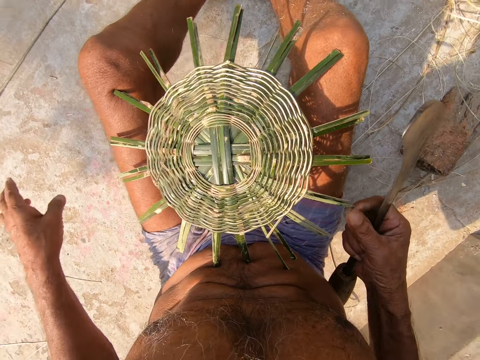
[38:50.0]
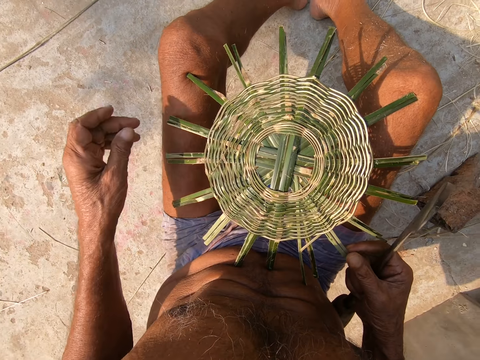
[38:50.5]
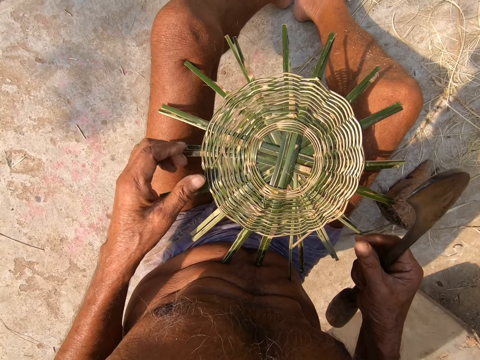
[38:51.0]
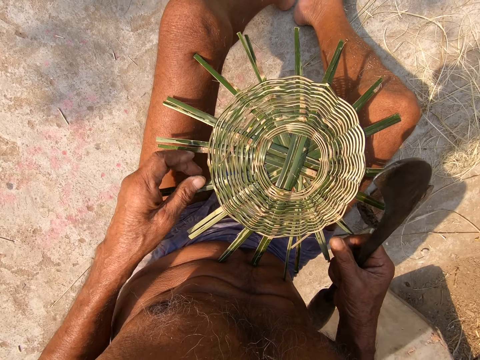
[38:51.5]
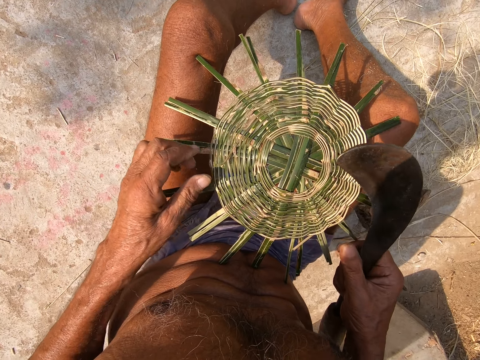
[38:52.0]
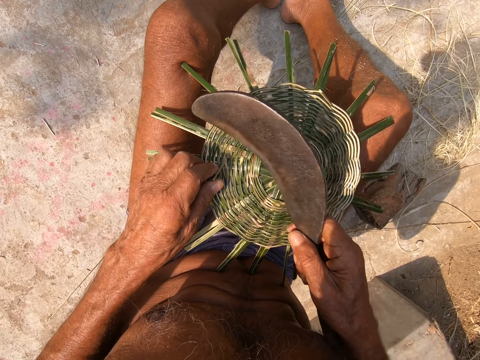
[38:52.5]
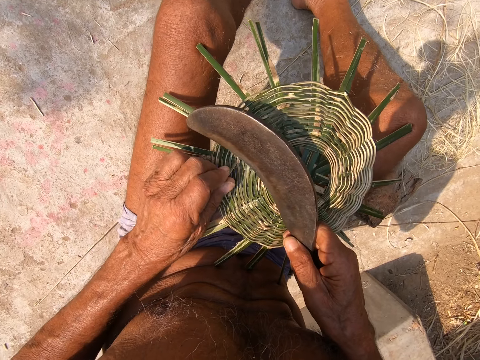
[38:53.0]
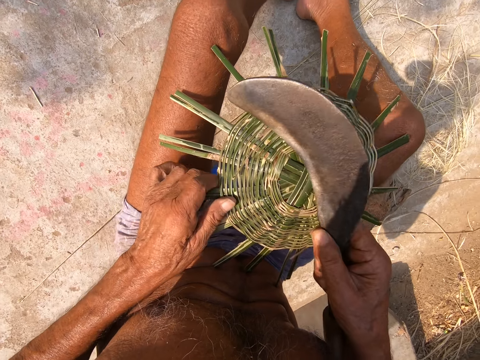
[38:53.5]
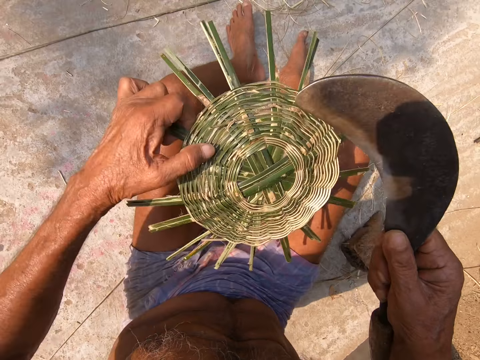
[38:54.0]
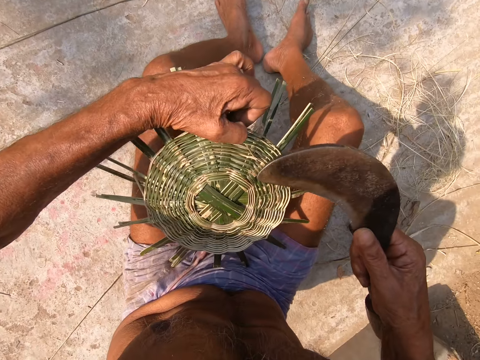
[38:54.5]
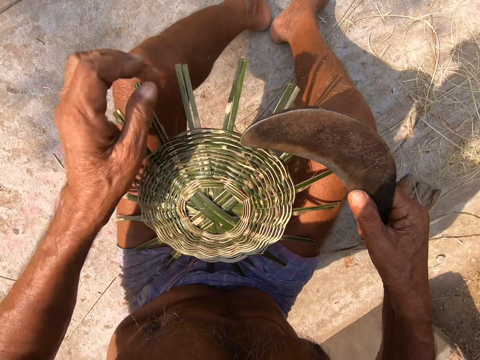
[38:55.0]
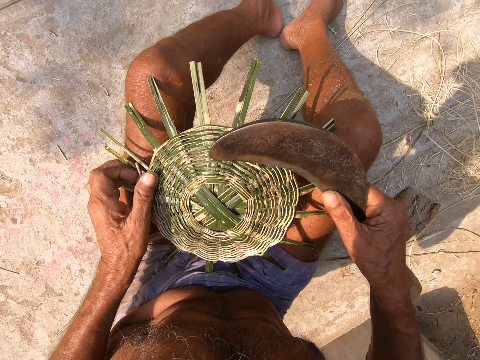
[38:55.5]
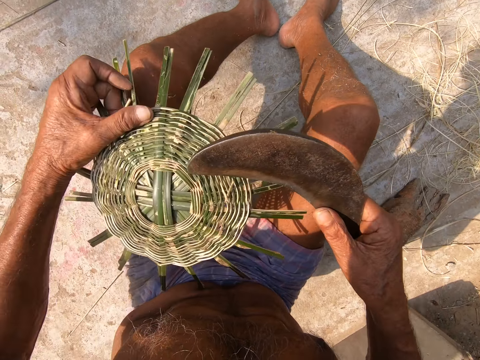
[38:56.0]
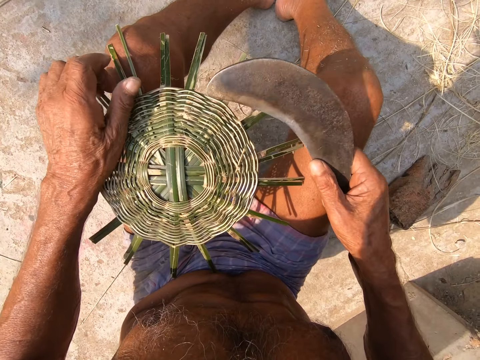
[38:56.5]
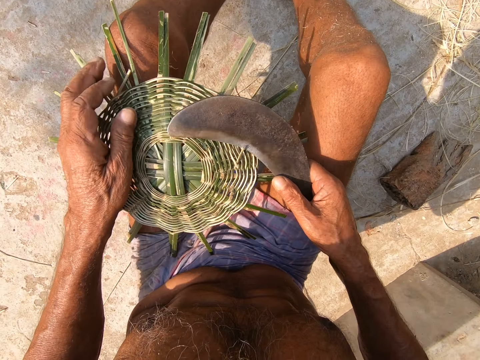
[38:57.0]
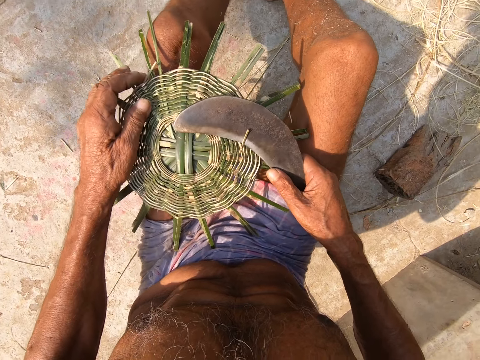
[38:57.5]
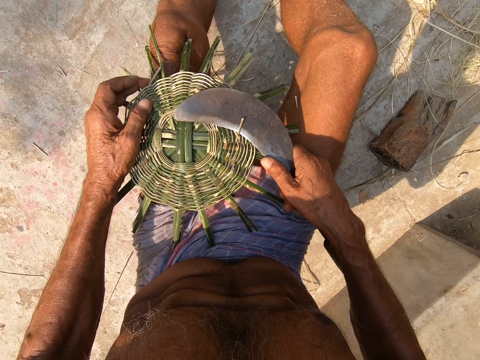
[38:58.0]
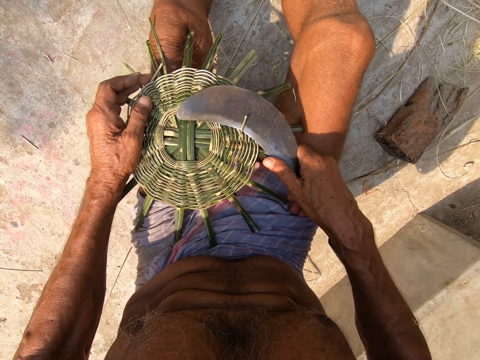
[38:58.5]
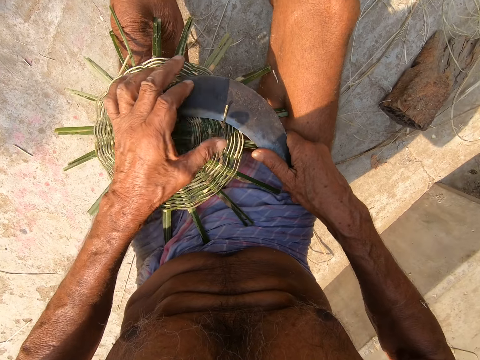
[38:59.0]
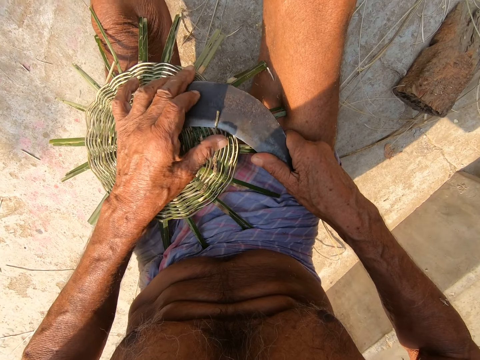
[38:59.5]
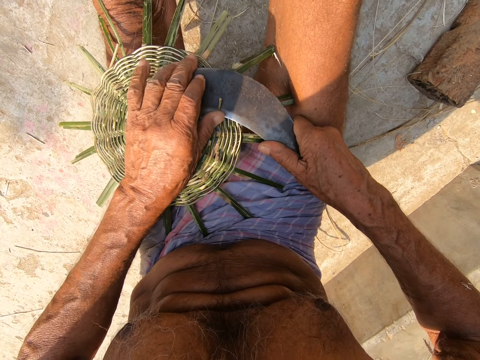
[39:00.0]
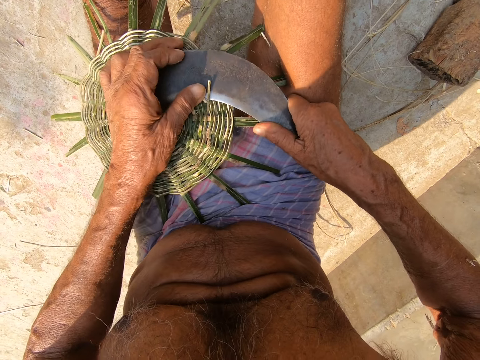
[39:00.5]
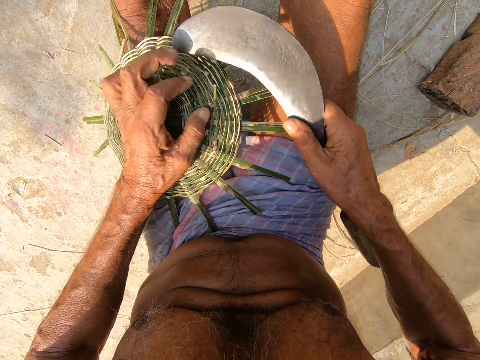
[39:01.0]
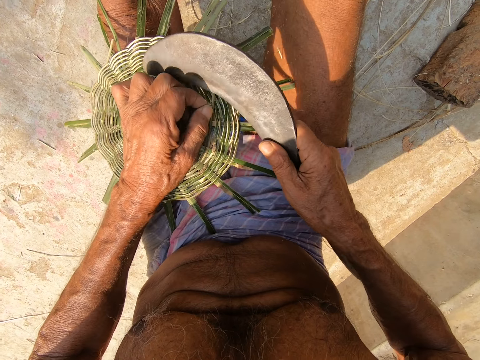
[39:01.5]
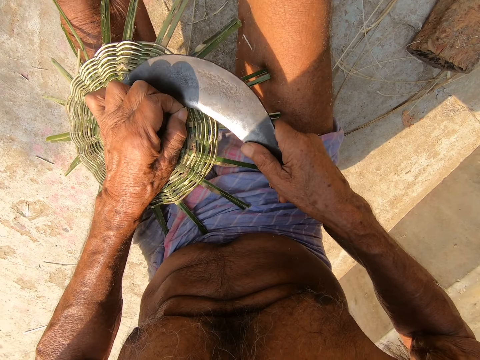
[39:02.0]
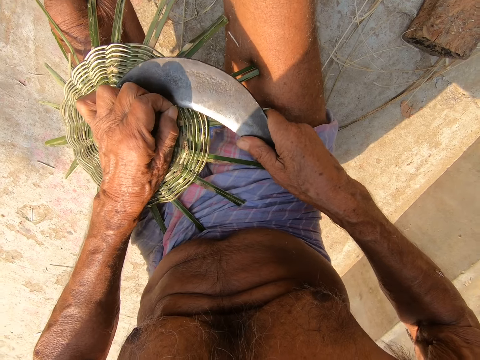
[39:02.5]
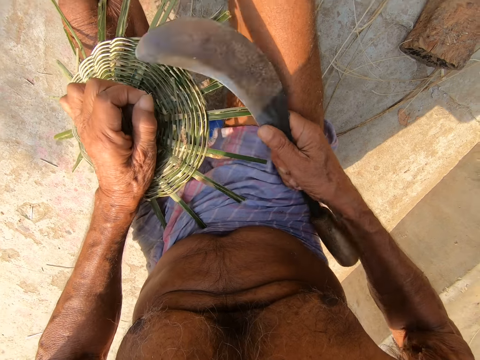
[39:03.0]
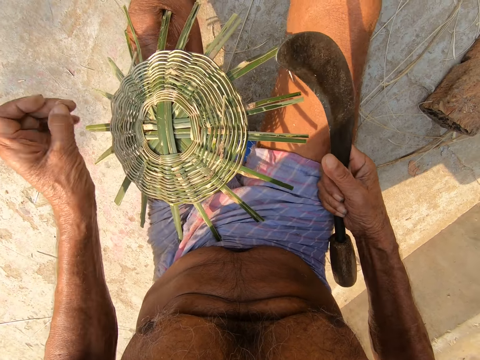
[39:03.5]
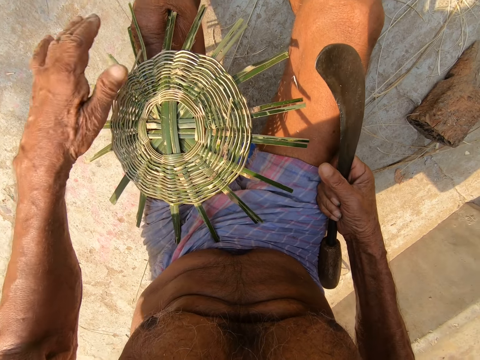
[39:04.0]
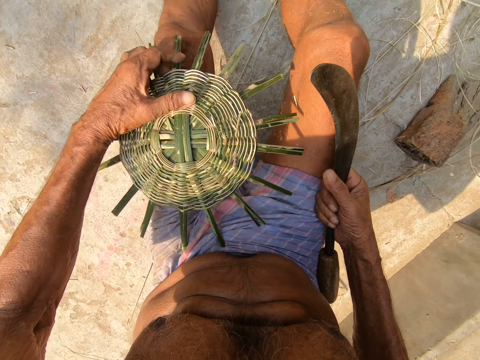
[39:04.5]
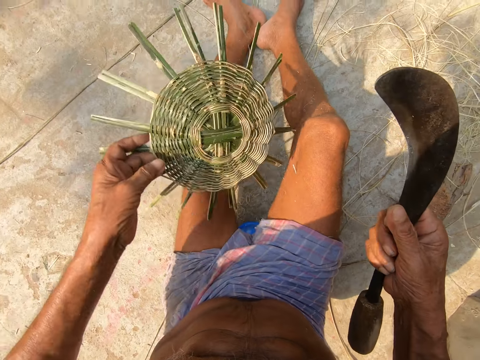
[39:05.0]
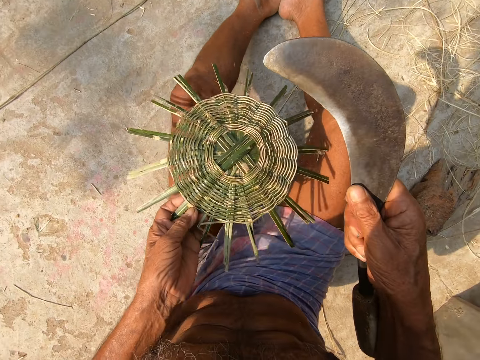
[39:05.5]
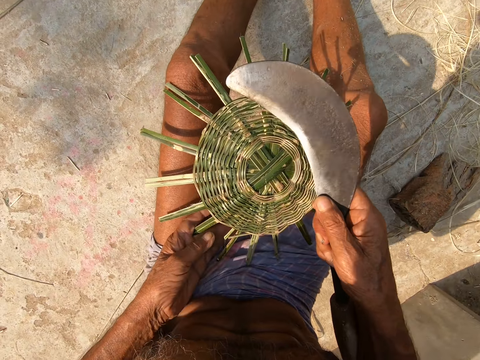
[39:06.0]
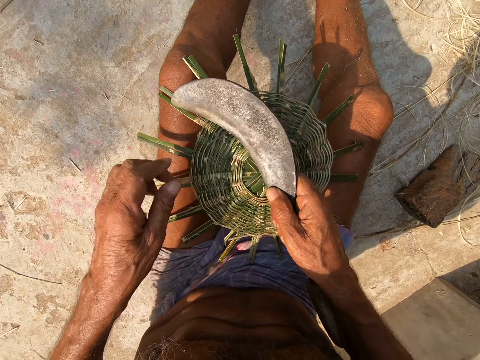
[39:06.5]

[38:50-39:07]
The camera wearer drops the excess willow rod on the floor with his left hand. He holds an excess willow rod with his left hand. He turns the basket weave with his left hand. He turns the basket weave with his left hand again. He drops his left leg. He cuts small pieces of ropes. He pushes a willow rod with his left hand. He holds an excess willow rod with his left hand. He cuts the willow rod with the hand sickle in his right hand. He drops the excess willow rod on the floor with his left hand. He turns the basket weave with his left hand.

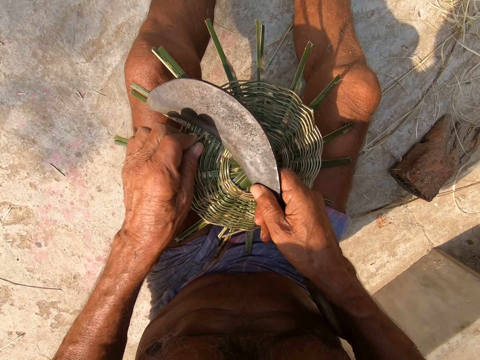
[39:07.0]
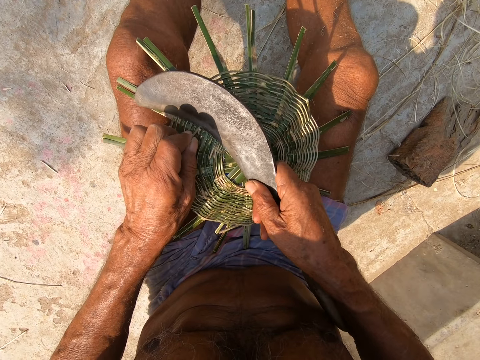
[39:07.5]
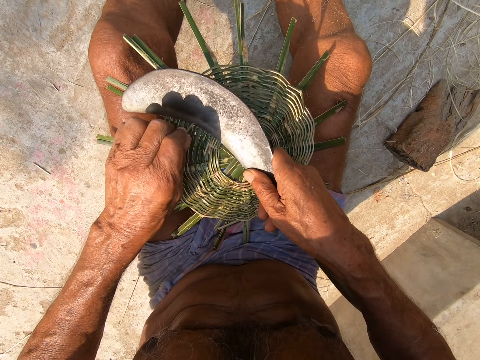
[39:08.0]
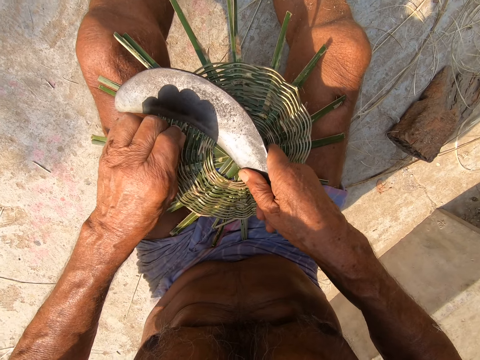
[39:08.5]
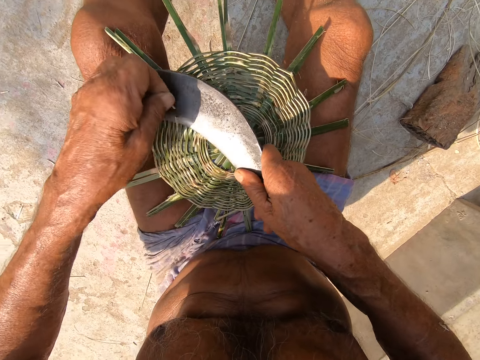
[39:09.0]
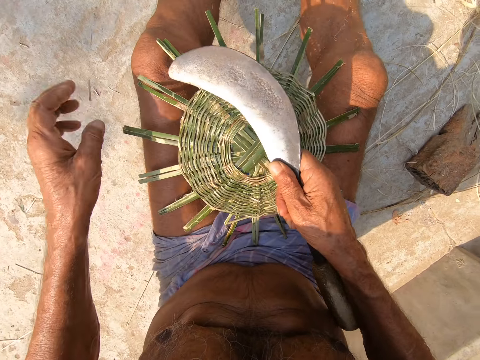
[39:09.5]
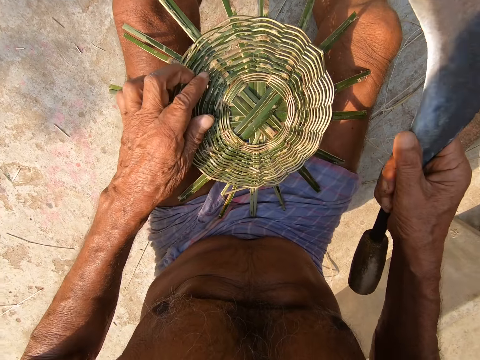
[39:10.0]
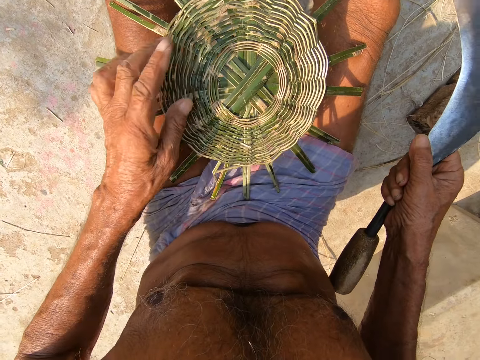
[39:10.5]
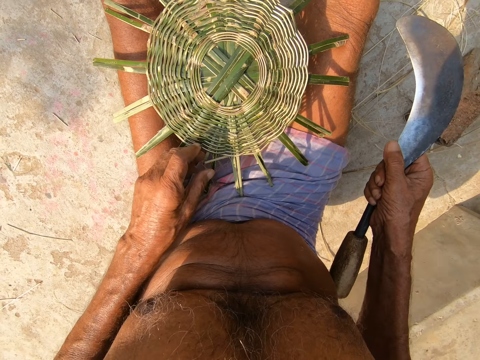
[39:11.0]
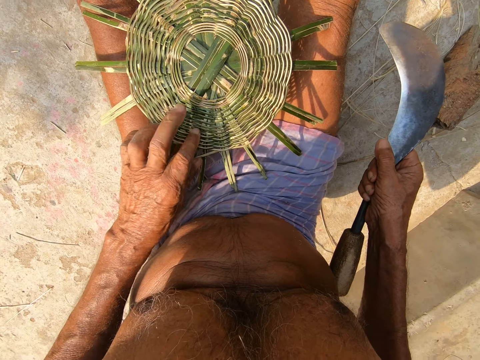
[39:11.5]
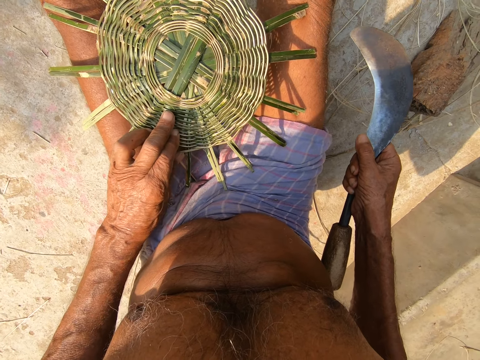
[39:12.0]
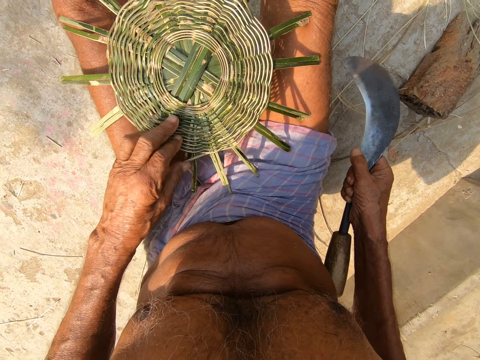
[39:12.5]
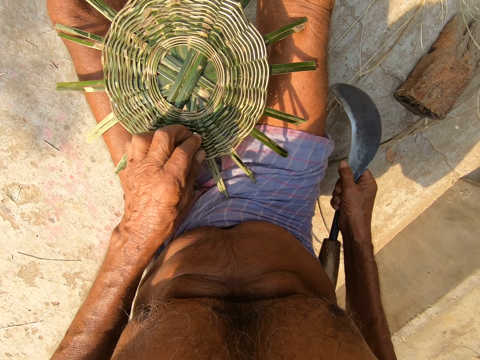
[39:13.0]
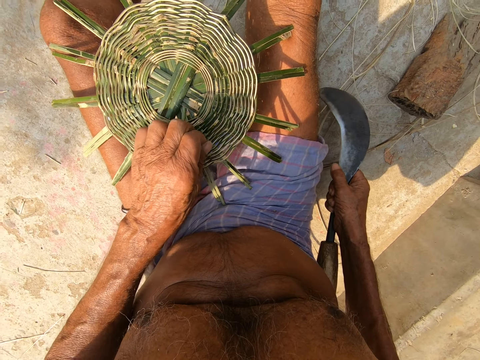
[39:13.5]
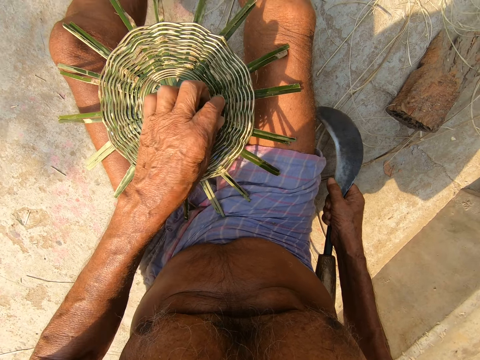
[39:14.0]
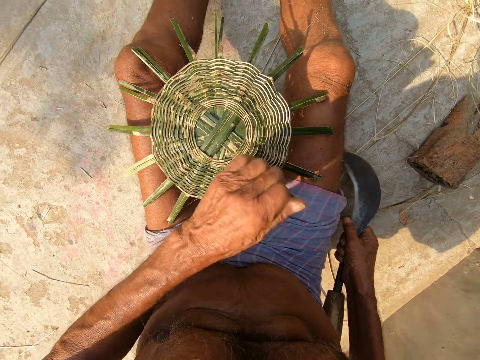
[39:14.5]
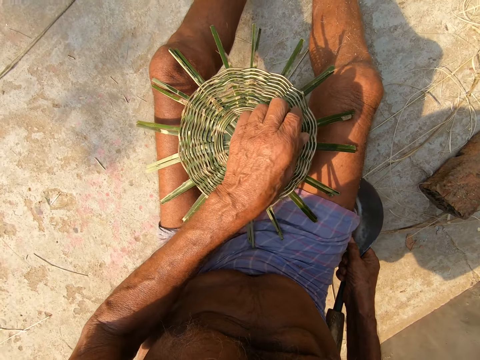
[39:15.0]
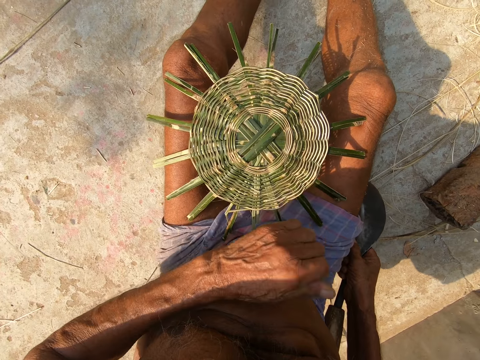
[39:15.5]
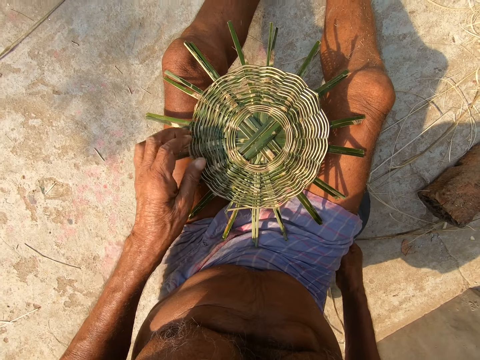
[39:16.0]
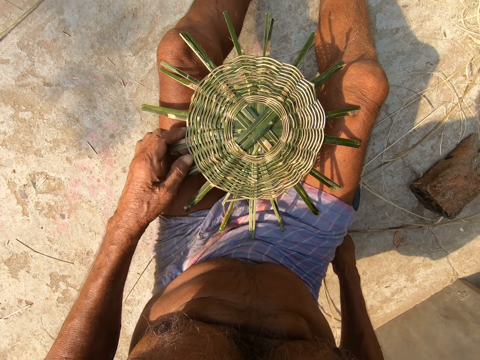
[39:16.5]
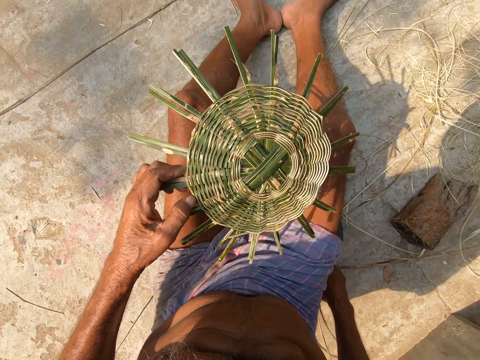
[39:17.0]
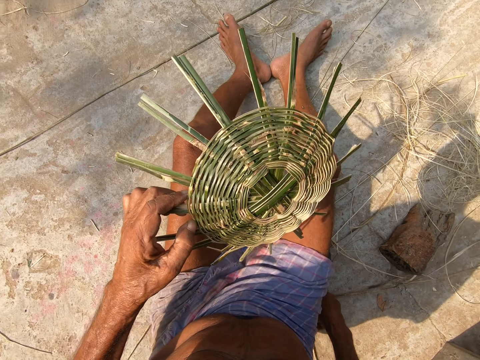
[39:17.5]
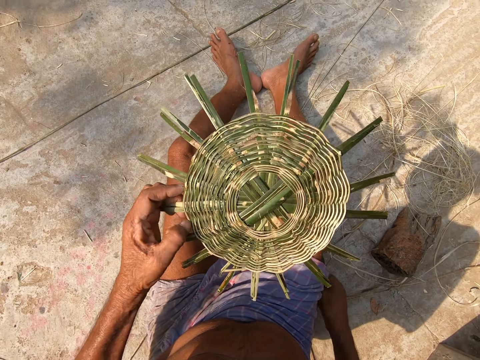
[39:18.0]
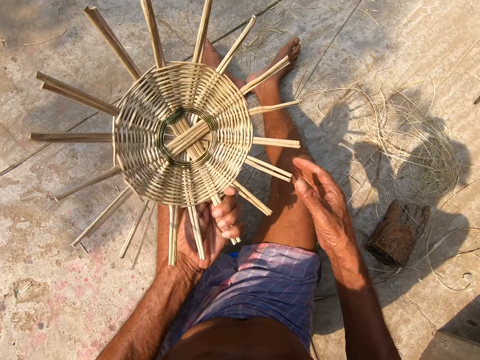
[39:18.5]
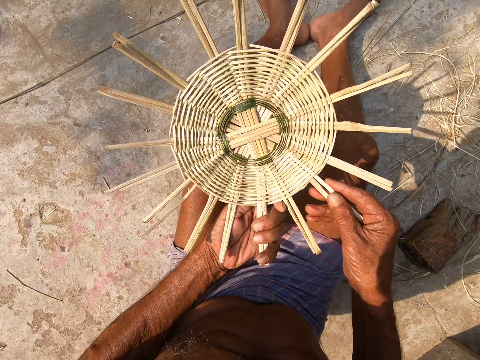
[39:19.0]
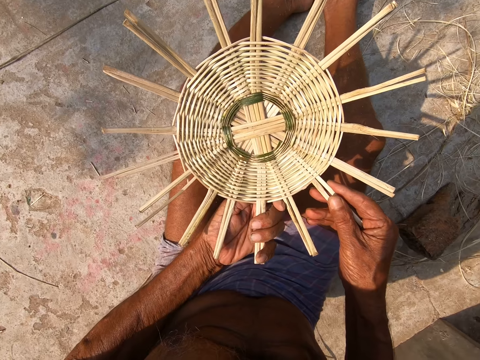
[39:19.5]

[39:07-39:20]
The camera wearer holds an excess willow rod with his left hand. He breaks the excess willow rod with his left hand. He cuts the excess willow rod with the hand sickle in his right hand. He drops the excess willow rod on the floor with his left hand. He touches the basket weave with his left hand. He cuts off a willow rod thread with his left hand repeatedly. He lifts the basket weave with his left hand. He puts down a cutter. He flips the basket weave with his left hand. He holds the basket weave with both hands.
